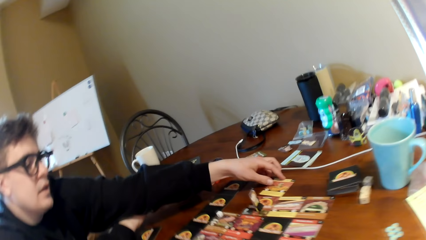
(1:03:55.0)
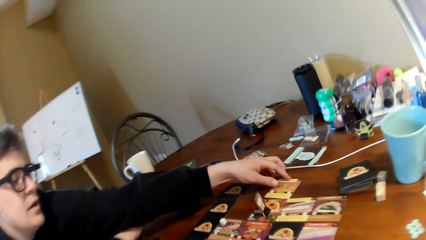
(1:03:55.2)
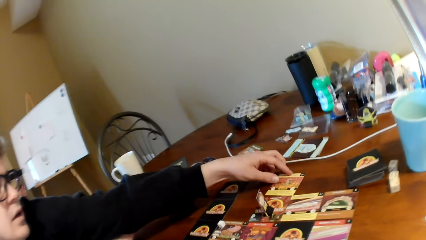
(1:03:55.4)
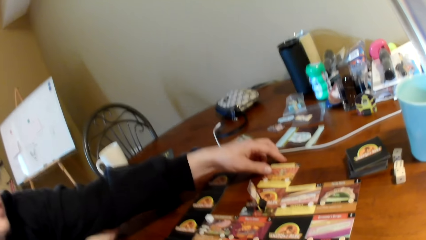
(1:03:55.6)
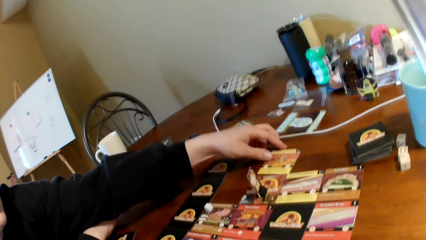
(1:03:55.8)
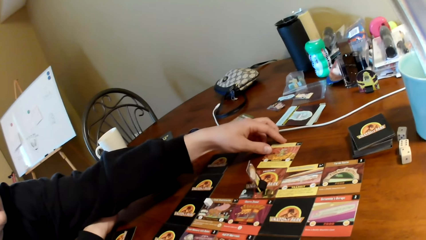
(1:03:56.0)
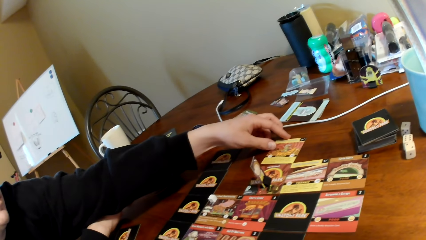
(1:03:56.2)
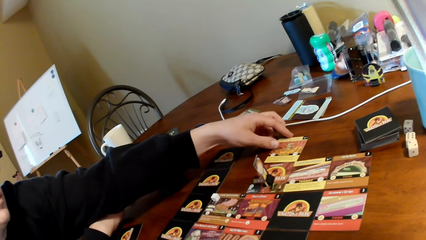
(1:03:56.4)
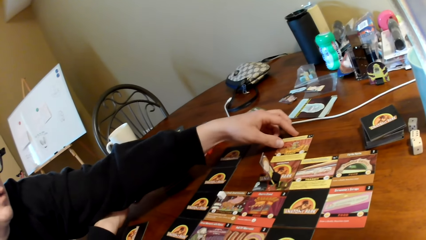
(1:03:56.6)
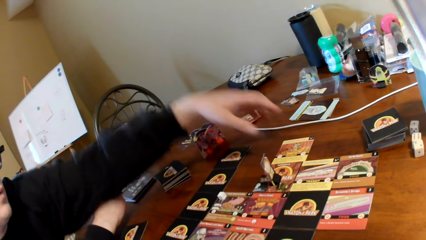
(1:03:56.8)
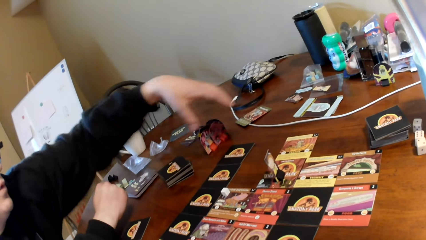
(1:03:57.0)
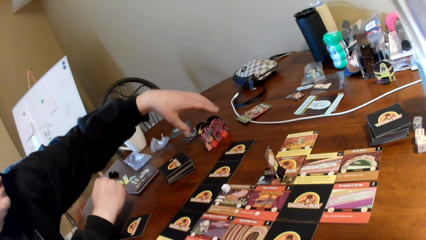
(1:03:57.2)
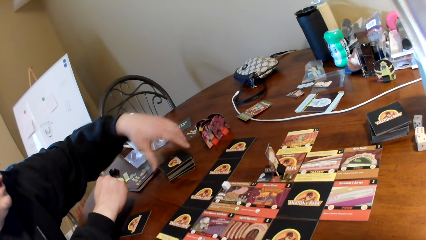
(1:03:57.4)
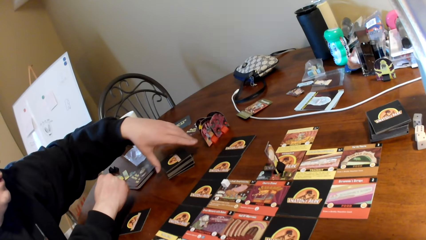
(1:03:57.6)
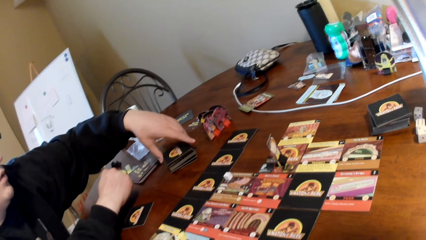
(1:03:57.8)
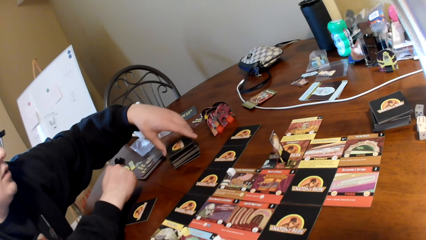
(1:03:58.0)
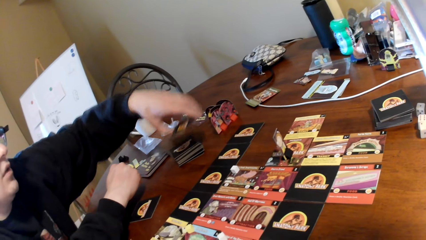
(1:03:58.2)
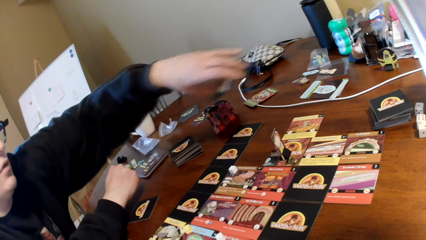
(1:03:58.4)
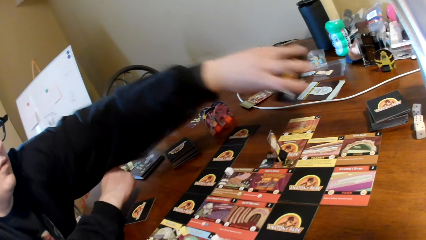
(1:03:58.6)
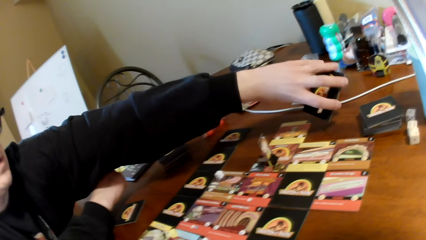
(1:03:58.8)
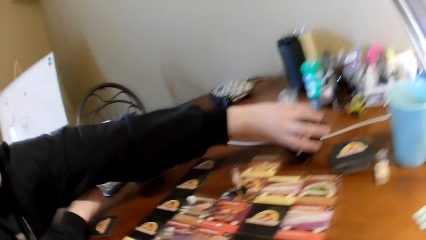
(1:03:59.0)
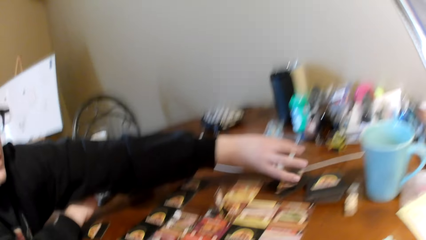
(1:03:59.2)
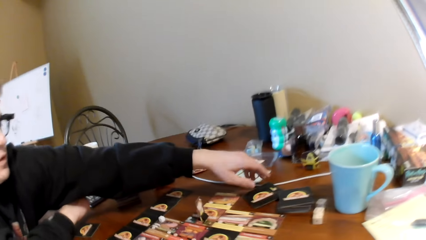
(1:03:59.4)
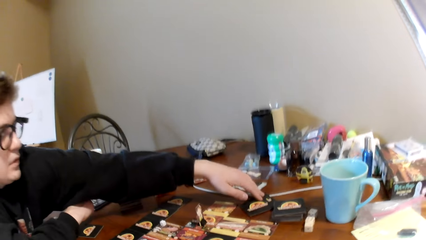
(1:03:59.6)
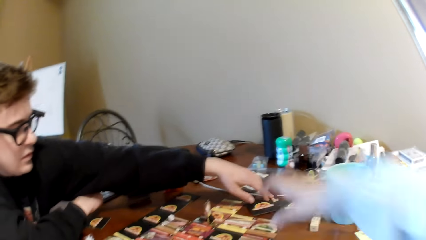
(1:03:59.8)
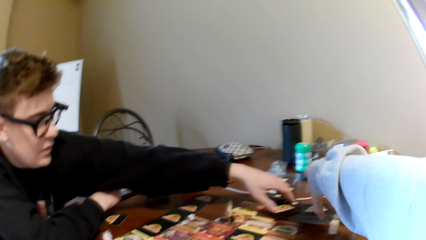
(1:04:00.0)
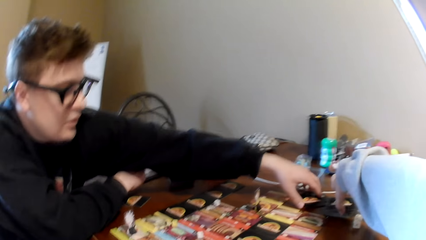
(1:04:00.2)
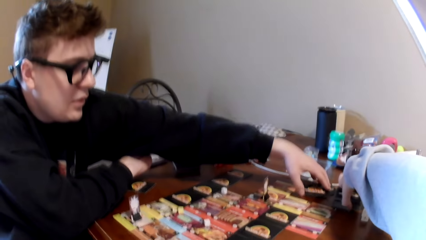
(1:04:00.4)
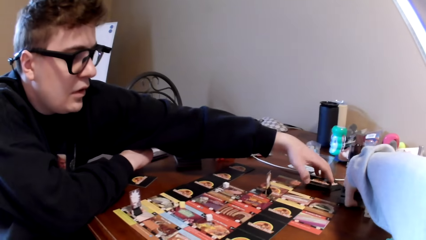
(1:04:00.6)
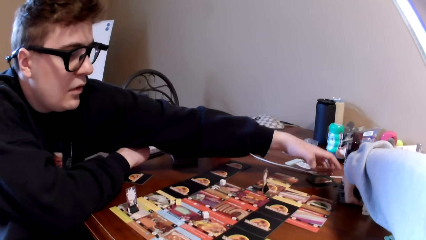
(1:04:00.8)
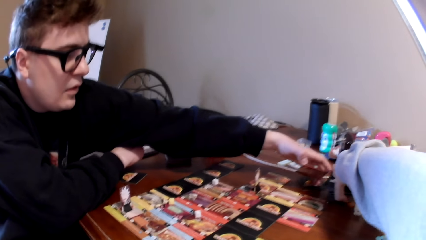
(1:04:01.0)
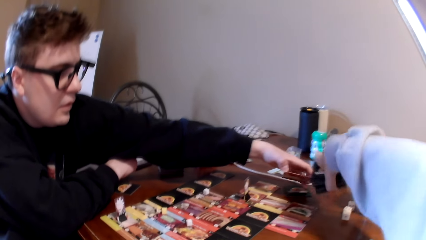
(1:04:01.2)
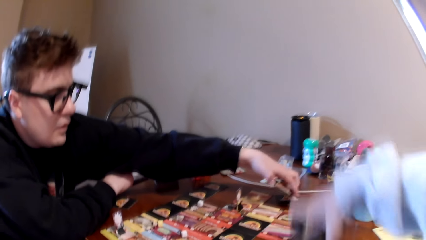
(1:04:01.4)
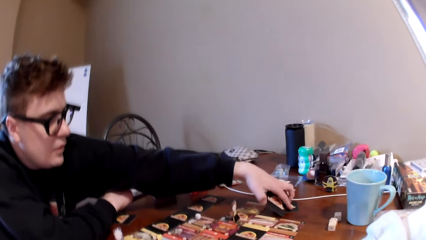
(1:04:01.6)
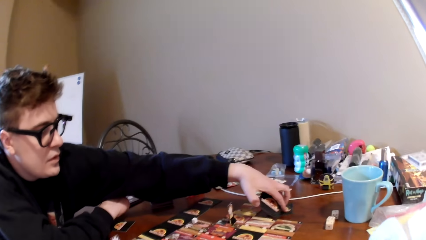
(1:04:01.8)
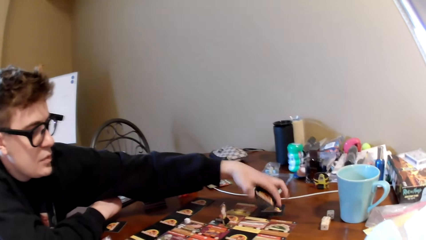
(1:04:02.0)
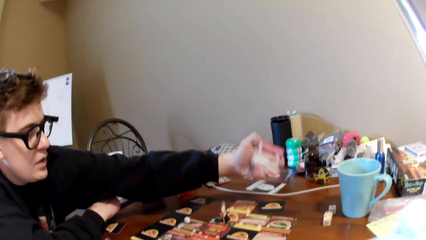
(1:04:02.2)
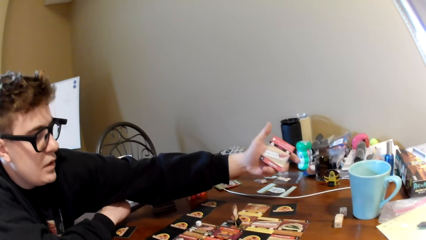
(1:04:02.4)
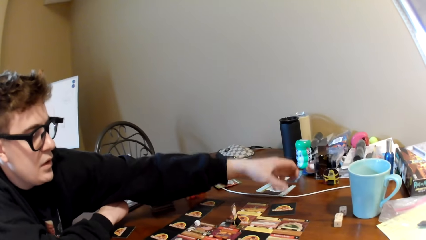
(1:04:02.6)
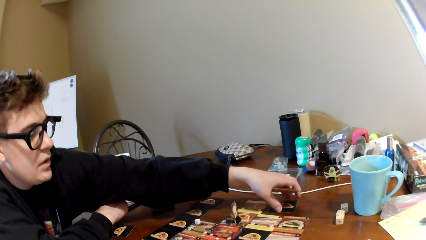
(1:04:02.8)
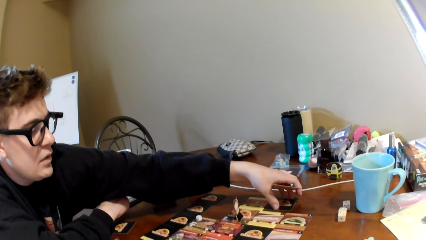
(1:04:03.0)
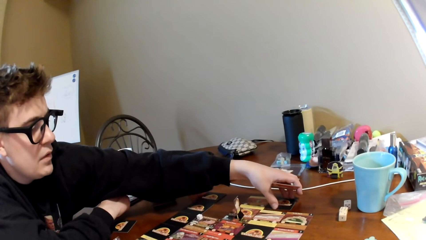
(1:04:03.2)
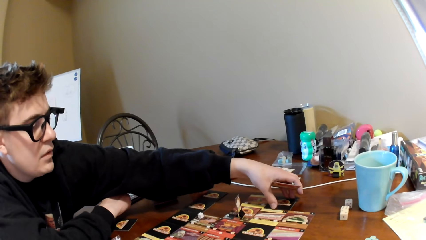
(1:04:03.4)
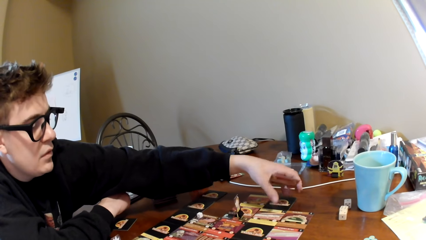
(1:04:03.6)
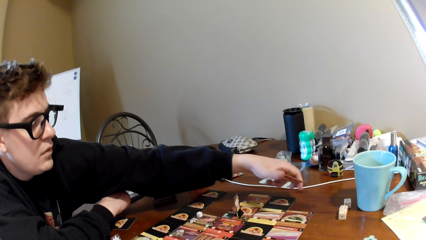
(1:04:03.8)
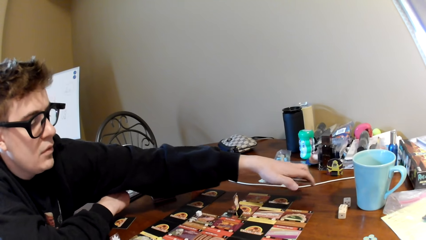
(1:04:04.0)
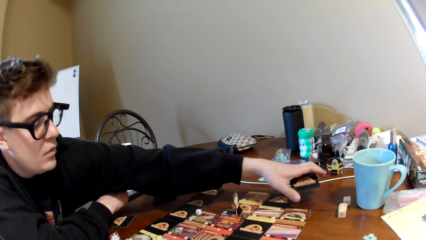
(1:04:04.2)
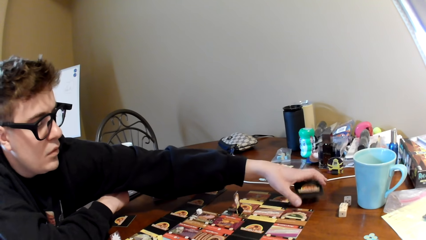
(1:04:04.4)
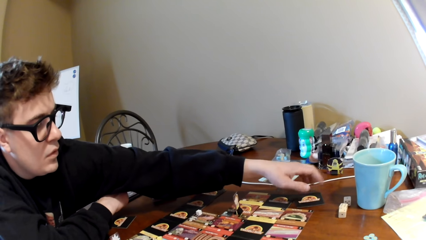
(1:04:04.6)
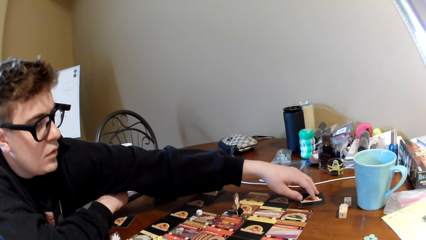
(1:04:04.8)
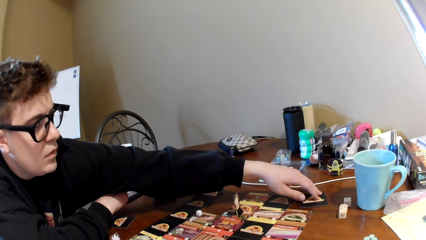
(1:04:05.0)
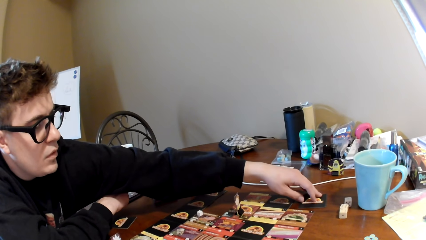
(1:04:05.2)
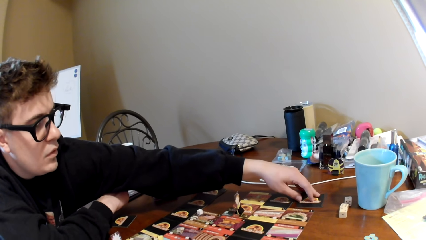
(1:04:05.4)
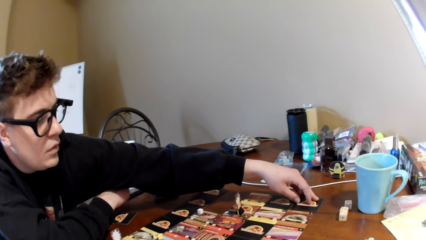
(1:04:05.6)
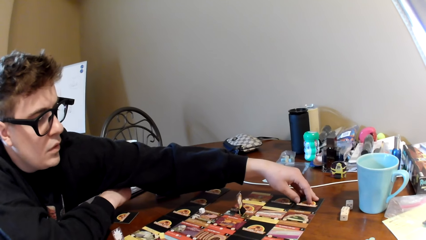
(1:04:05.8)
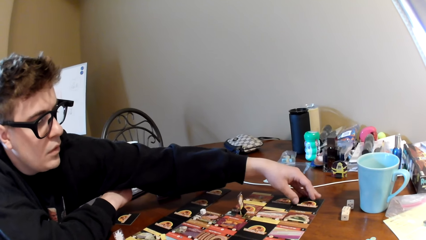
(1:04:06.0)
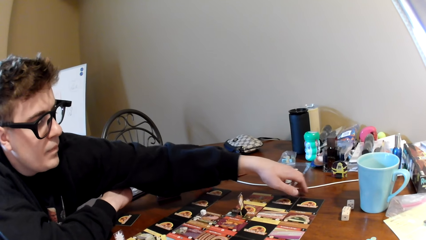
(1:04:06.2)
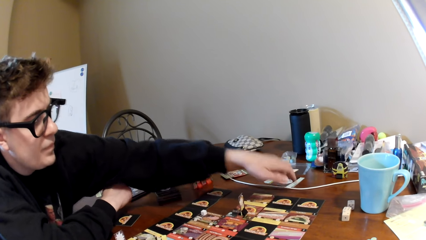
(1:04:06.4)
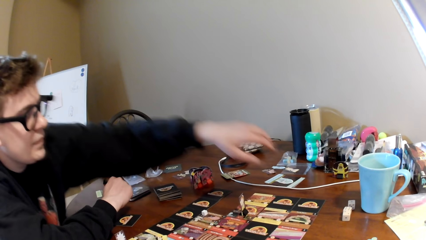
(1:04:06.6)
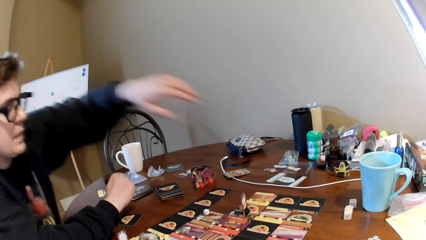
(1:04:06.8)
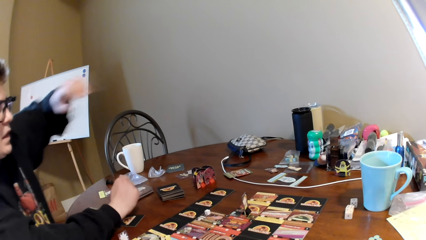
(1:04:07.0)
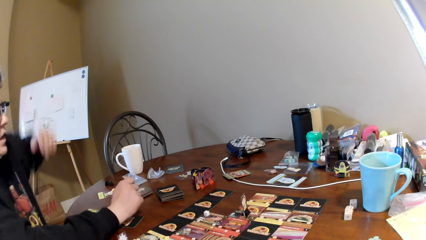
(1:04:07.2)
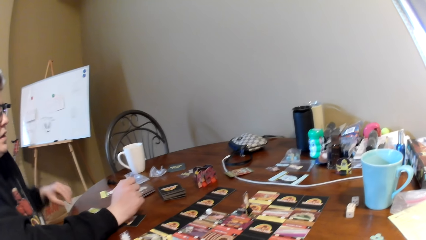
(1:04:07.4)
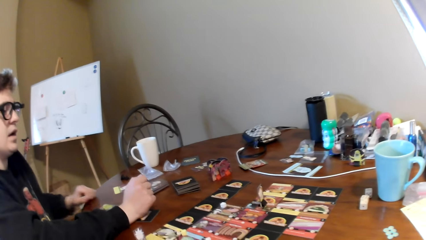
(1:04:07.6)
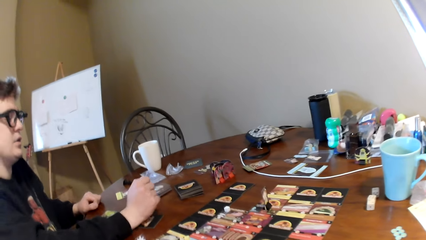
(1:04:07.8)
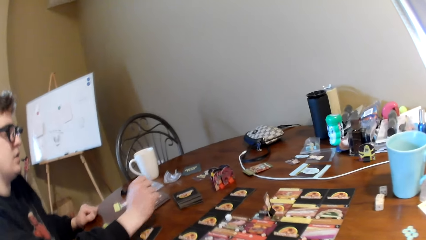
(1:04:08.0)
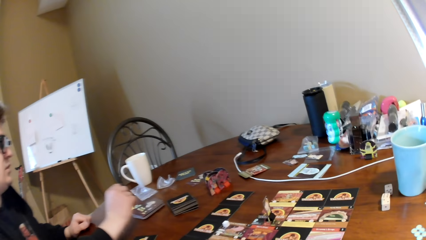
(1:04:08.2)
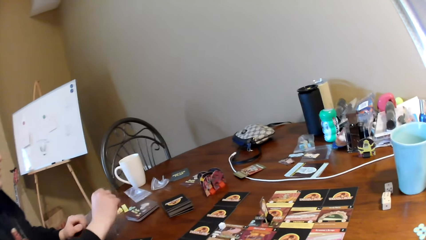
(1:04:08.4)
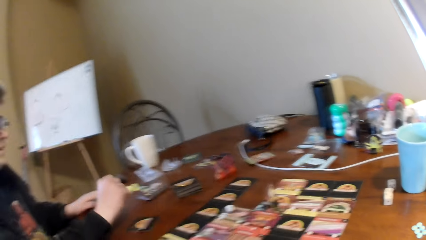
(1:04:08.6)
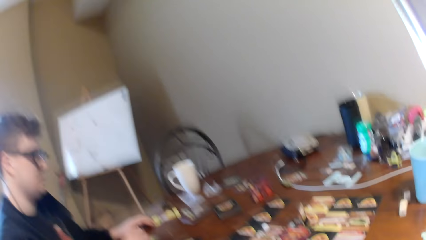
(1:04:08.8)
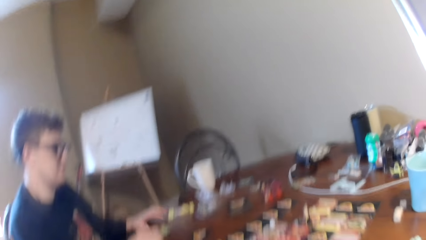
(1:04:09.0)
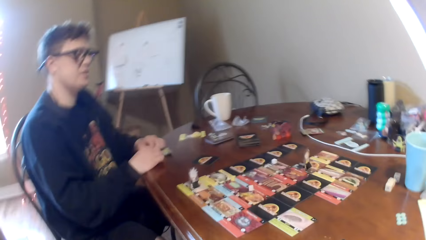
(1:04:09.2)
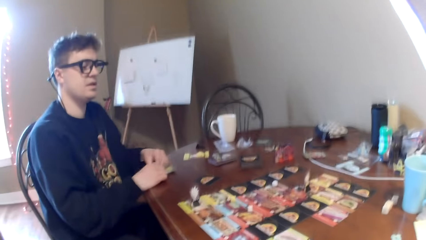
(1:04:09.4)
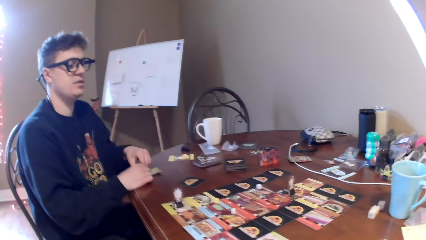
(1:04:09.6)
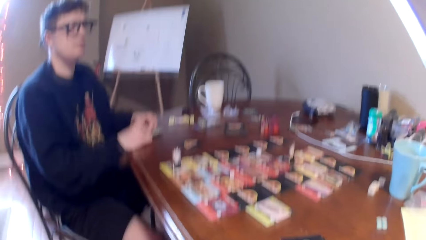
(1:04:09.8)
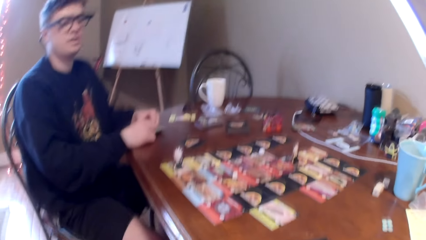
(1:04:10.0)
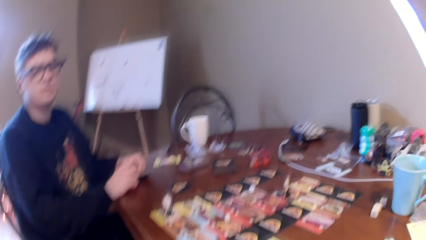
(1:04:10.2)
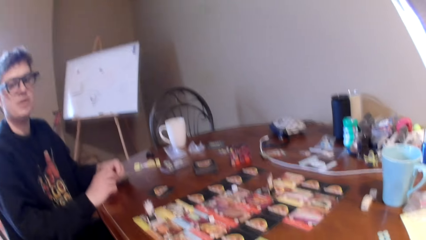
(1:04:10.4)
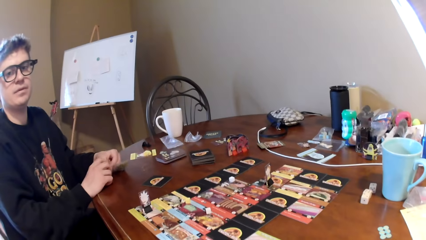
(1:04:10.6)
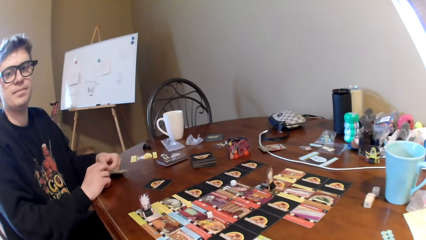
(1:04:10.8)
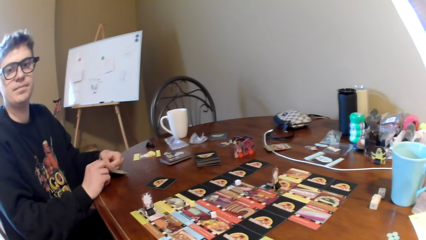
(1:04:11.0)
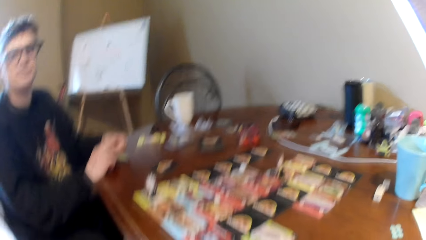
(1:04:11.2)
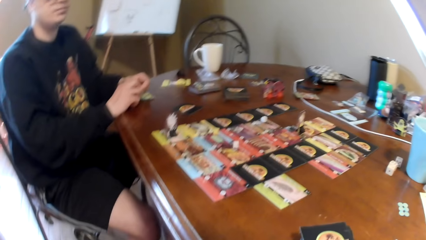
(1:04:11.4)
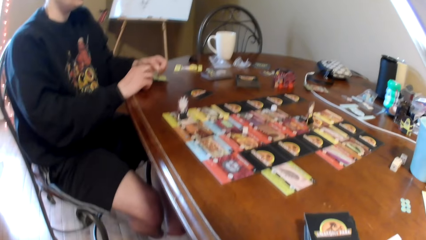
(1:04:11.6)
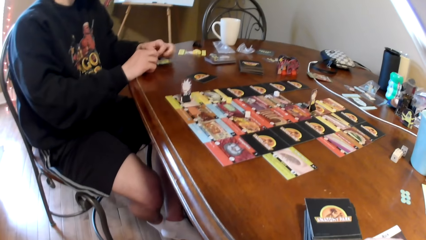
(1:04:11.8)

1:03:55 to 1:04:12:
The camera wearer looks at the cards on the table. A man takes a card and puts the card on the table. The camera wearer picks up a pack of cards on the table. The man looks at the card in his hand, turns the card on the hand, drops the card on the table, moves the card on the table, and talks to the camera wearer. The camera wearer looks at the cards on the table. They respond to the man.
